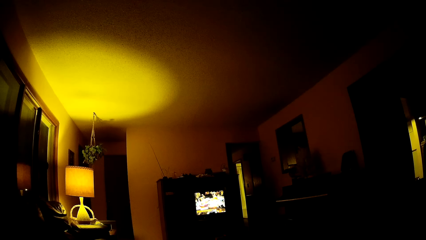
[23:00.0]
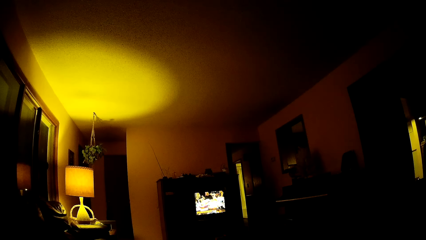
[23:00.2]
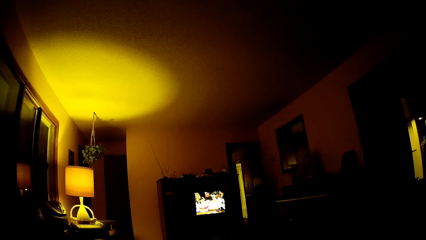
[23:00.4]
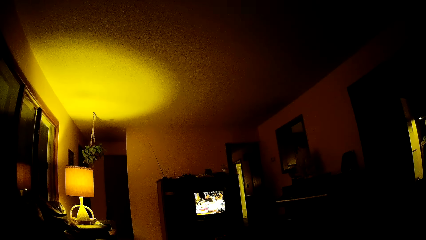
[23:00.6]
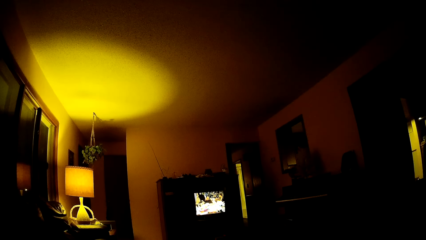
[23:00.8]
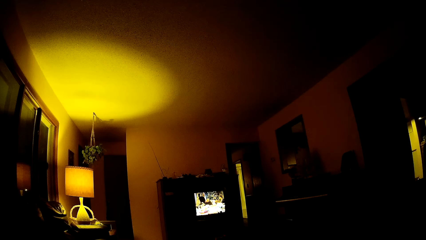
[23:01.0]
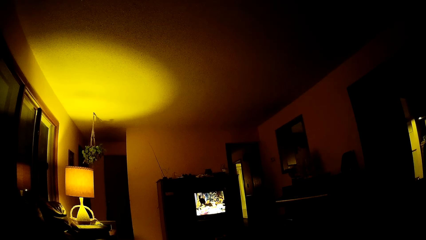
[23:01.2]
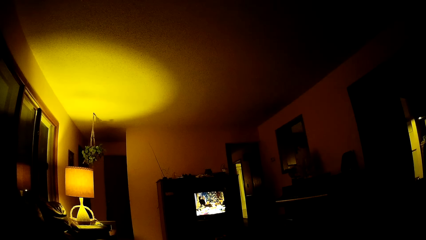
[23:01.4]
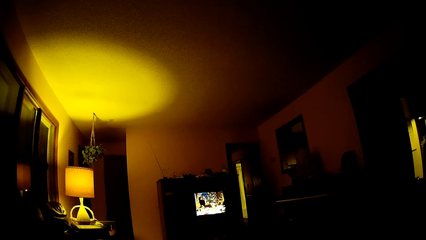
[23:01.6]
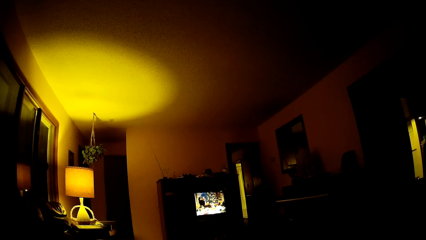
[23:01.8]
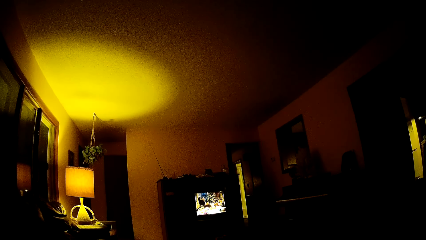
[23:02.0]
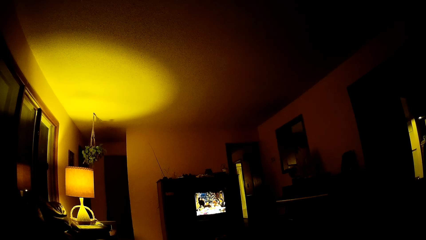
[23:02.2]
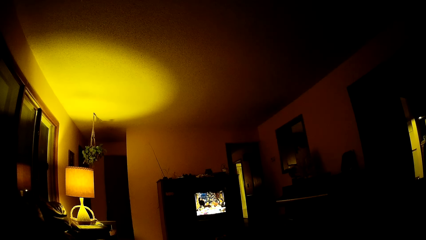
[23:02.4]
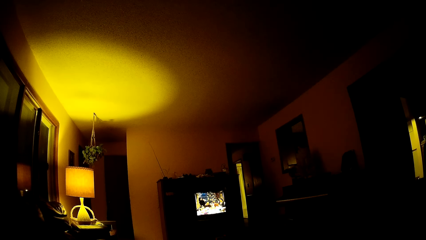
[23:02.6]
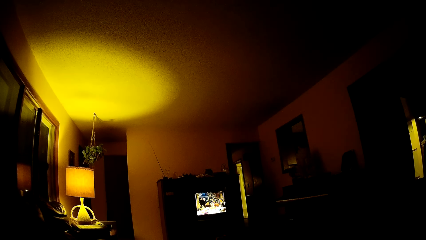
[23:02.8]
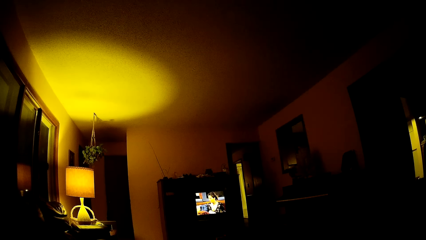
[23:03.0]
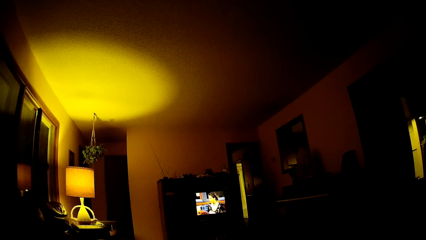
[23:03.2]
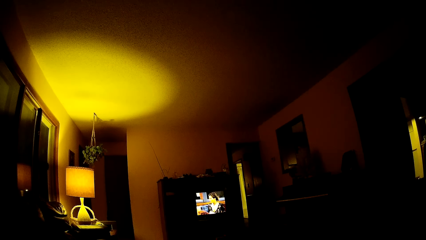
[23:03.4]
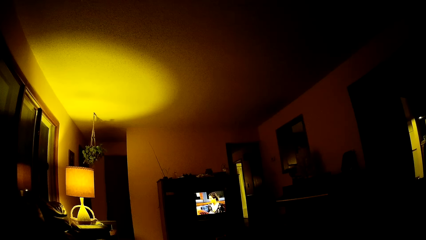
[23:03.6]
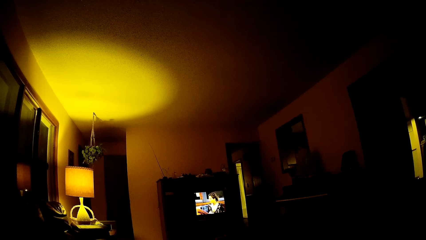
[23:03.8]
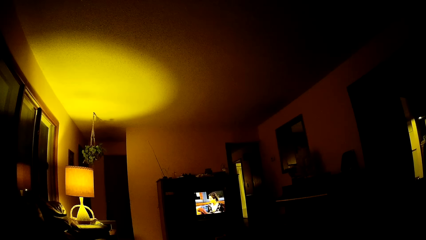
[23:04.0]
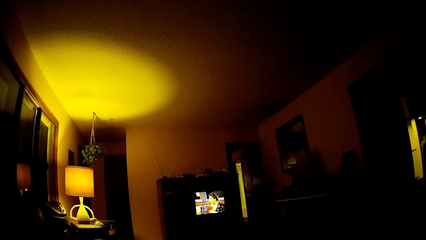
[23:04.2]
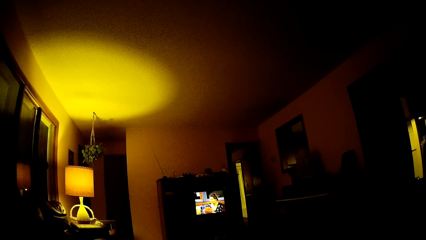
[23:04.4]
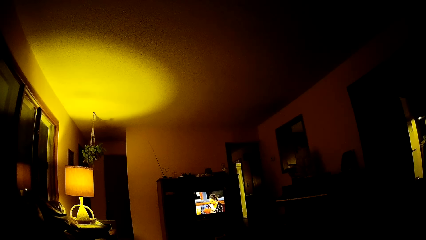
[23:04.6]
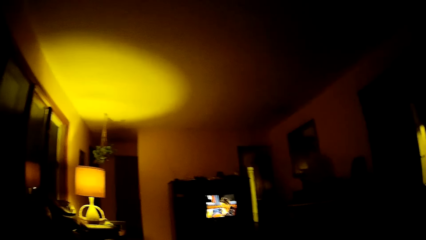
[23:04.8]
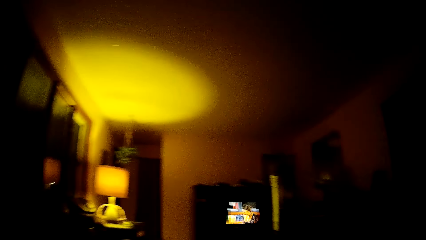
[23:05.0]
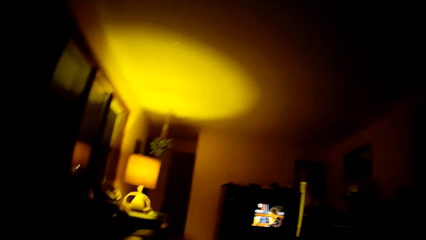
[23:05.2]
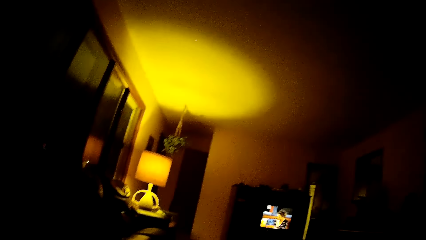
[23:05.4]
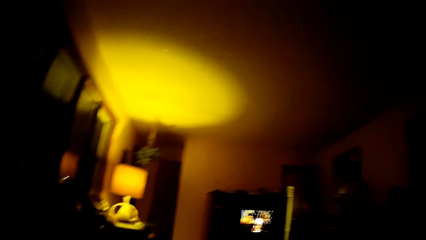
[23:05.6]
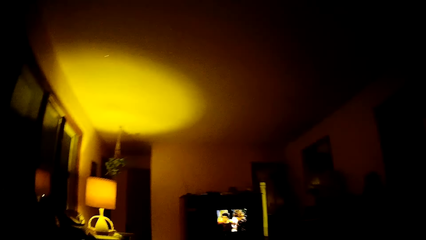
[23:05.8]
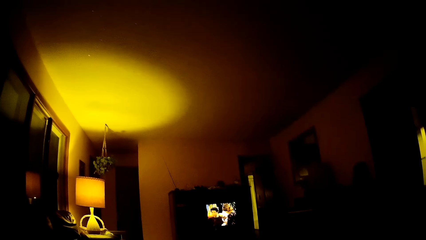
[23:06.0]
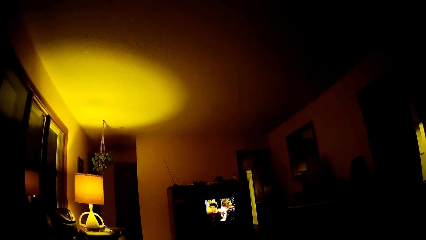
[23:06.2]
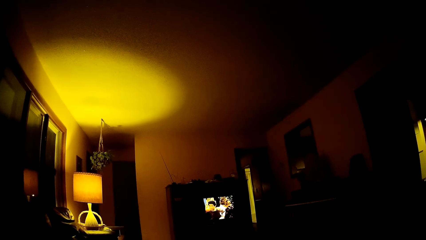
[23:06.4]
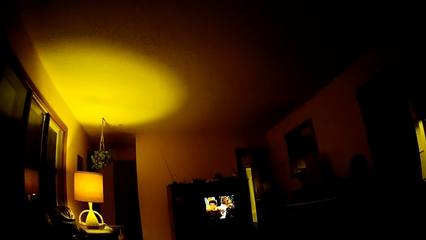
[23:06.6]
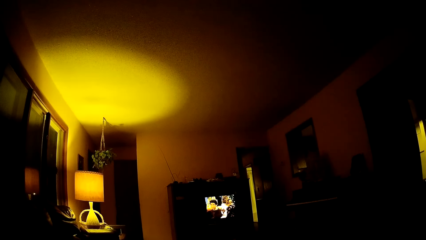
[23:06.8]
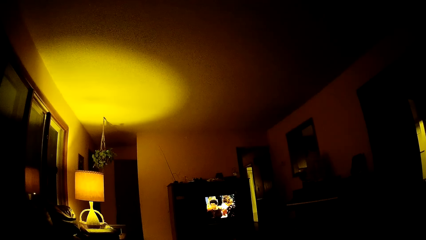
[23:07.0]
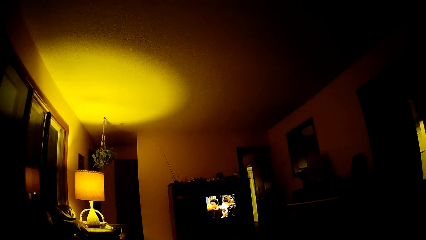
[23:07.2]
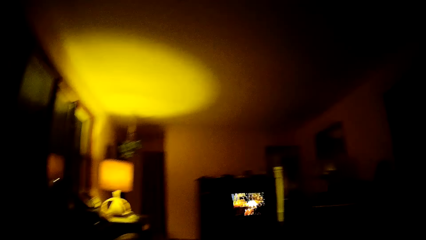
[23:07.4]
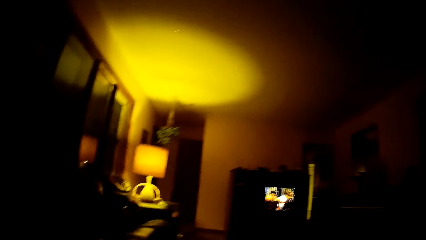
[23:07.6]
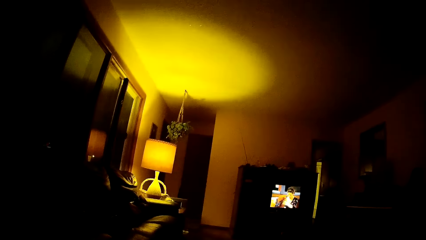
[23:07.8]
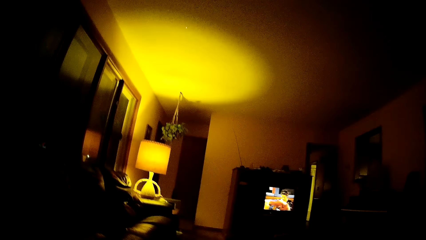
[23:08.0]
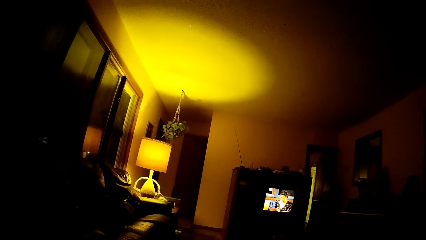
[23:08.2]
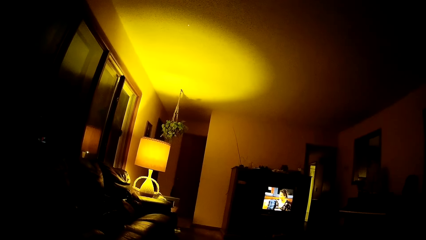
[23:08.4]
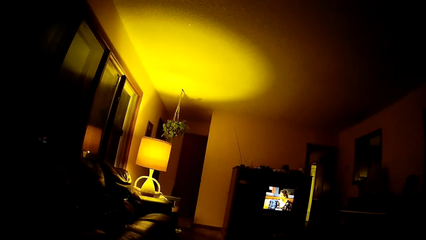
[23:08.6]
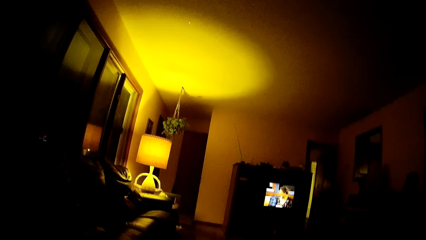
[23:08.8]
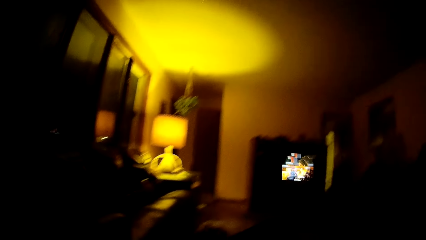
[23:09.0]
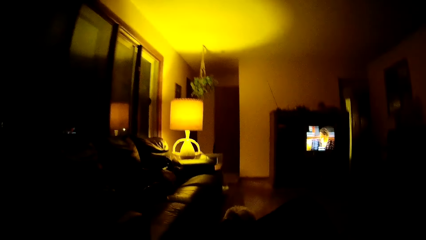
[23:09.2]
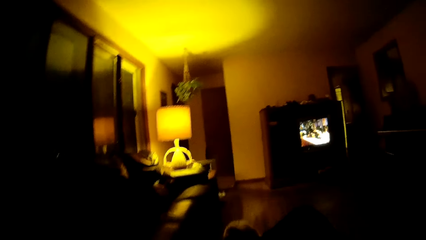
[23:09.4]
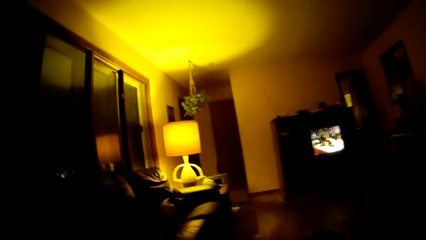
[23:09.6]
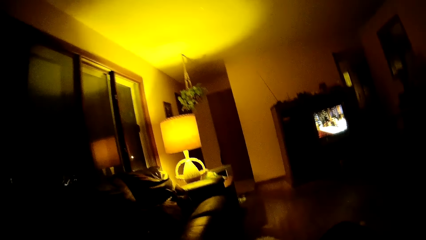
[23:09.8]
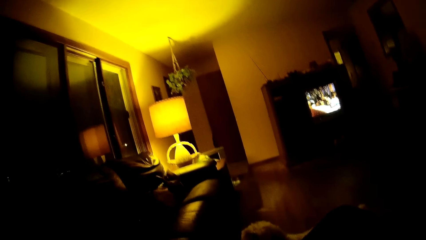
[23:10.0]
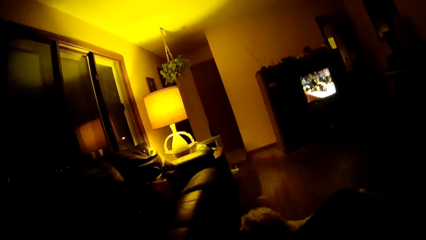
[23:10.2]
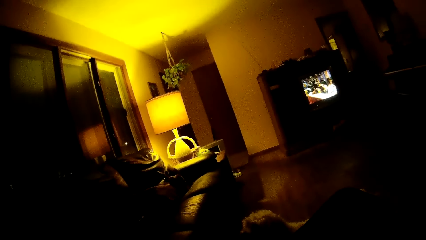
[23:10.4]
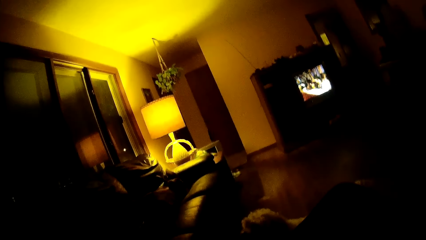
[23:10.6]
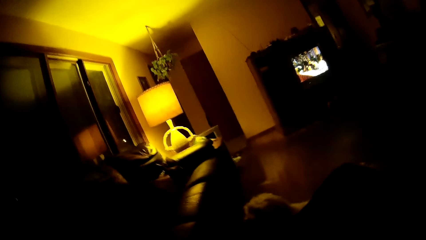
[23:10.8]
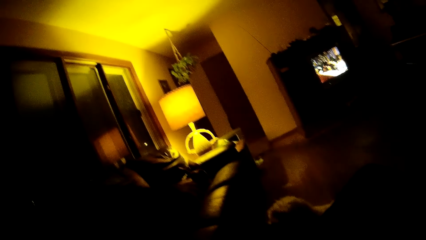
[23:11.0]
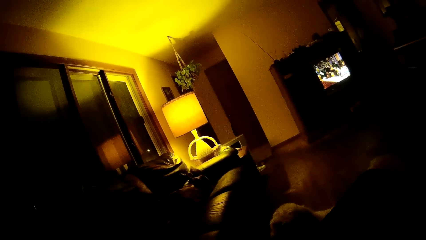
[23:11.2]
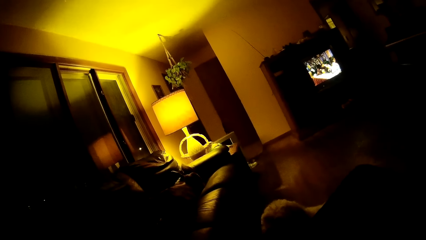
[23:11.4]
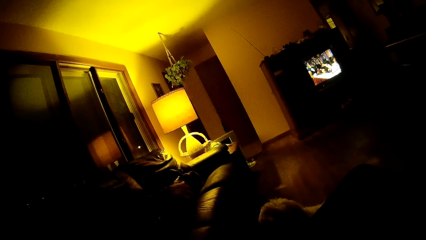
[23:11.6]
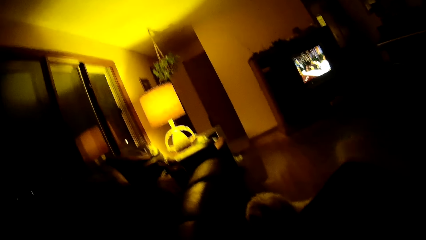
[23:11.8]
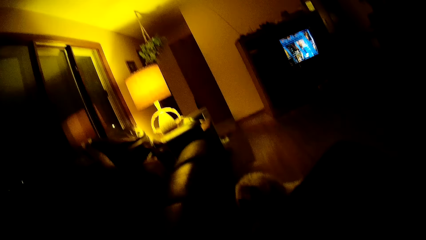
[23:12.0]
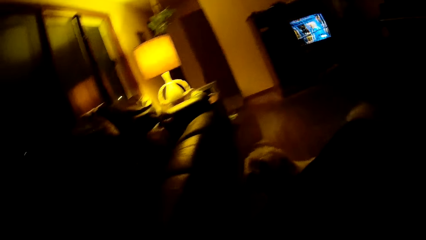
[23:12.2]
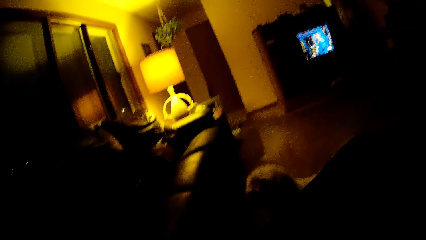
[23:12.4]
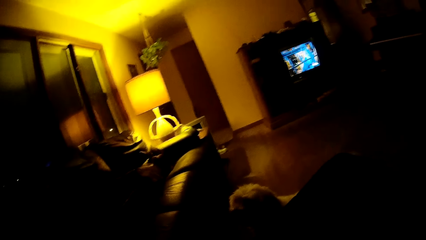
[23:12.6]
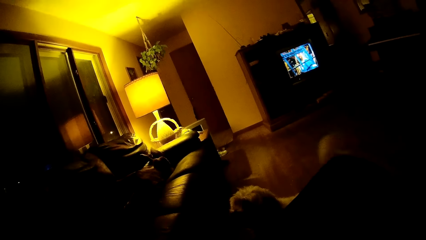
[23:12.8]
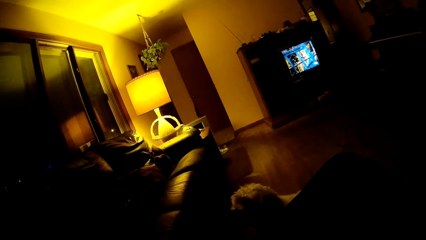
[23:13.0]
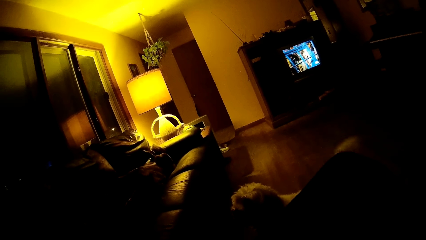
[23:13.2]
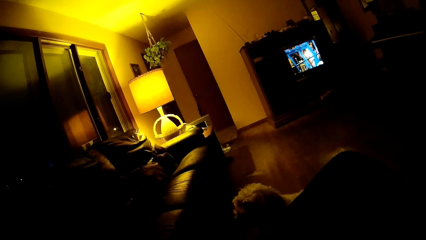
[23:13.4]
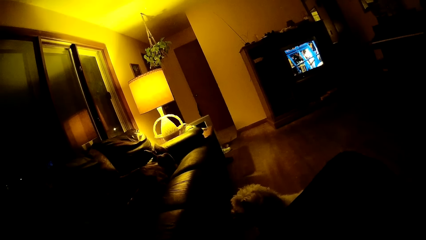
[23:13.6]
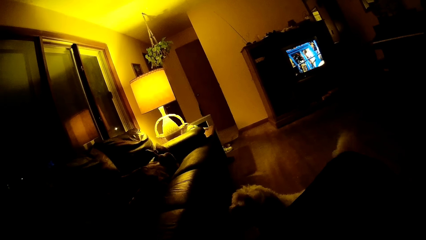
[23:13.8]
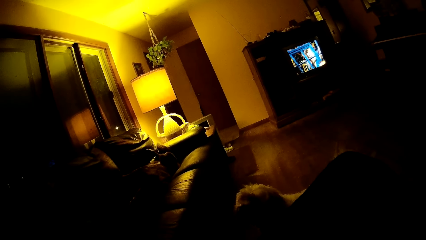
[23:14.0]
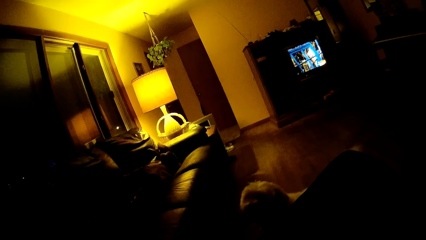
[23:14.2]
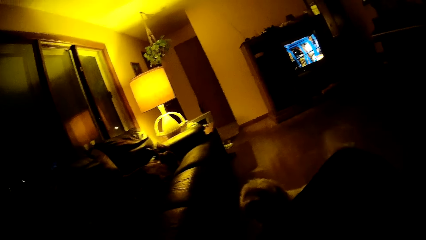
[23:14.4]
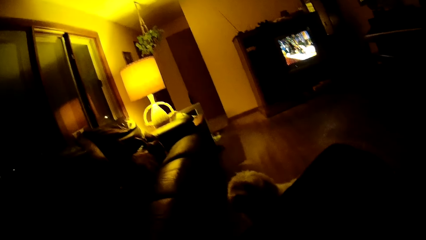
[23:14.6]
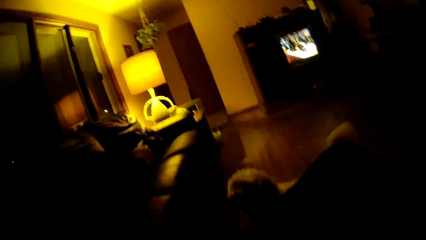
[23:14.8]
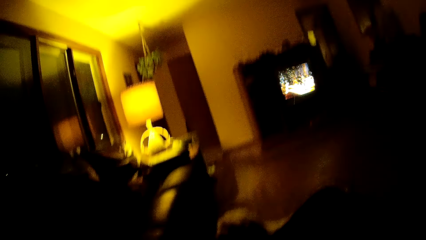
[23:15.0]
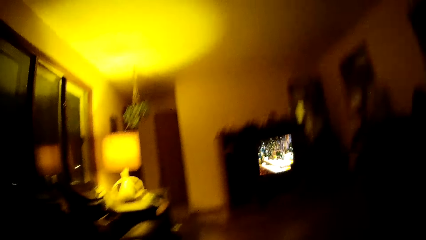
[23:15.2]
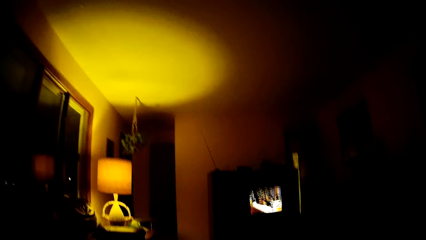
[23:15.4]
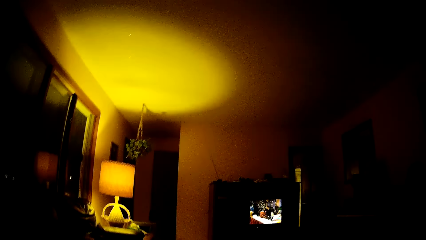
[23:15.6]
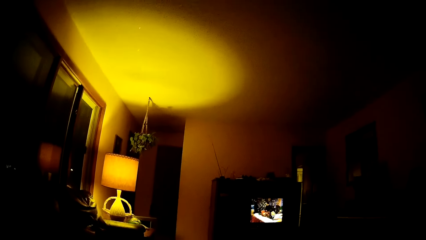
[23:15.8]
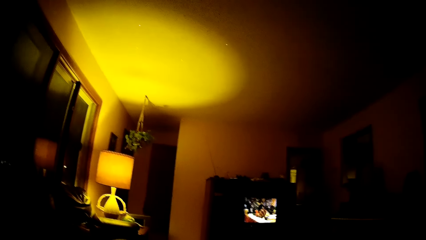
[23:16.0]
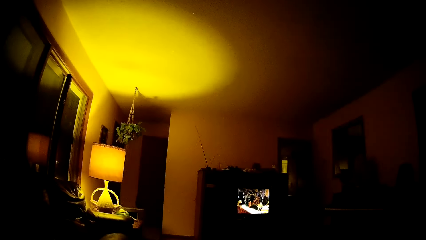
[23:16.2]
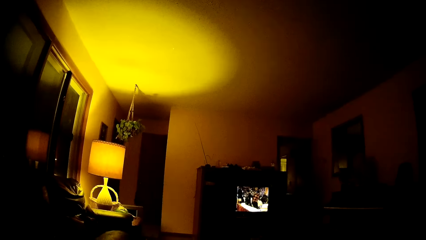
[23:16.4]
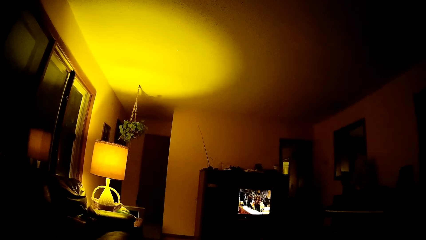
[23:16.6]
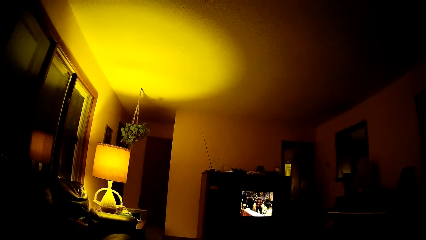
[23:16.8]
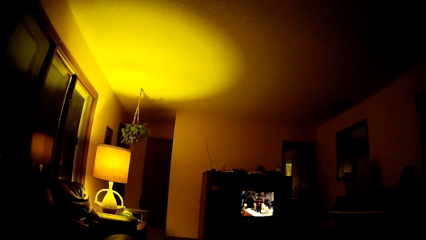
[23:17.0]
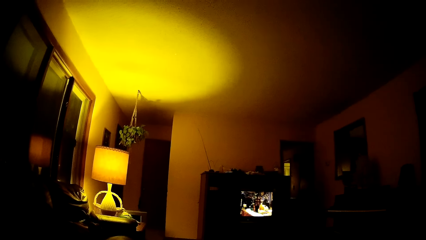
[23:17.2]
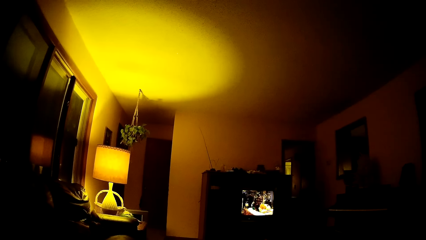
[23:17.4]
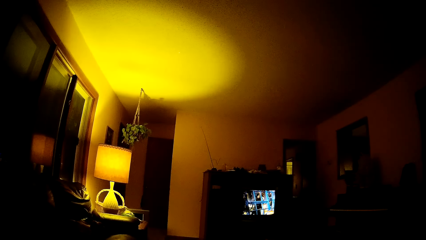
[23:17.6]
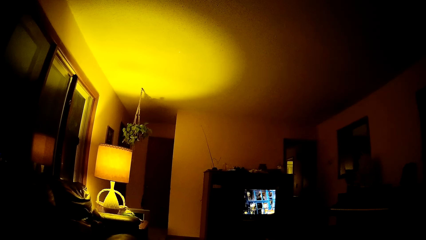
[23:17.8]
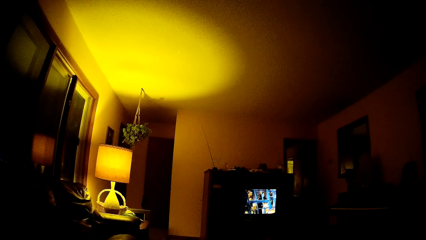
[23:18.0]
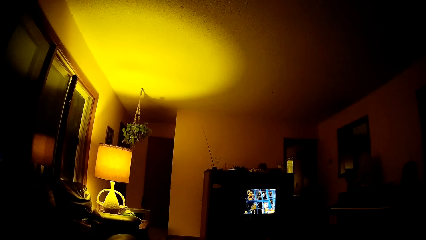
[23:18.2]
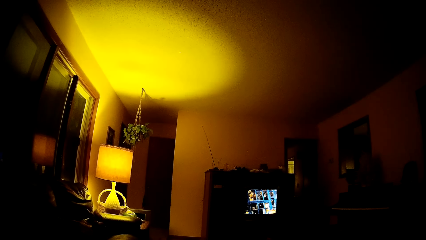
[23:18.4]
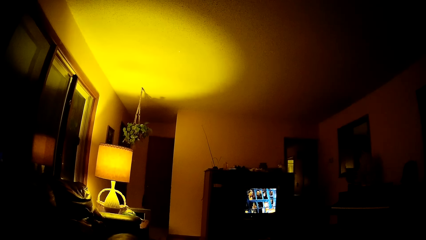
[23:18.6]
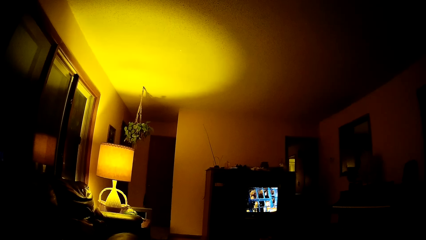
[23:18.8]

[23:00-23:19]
The camera wearer looks around. They watch television. They look around. They stare at the dog. They watch television.
